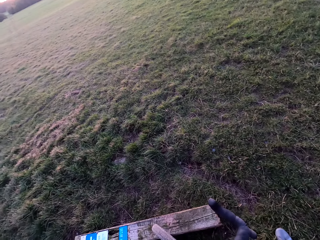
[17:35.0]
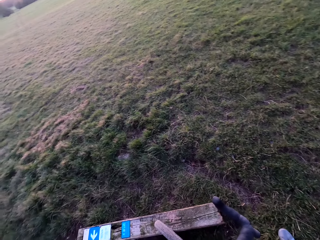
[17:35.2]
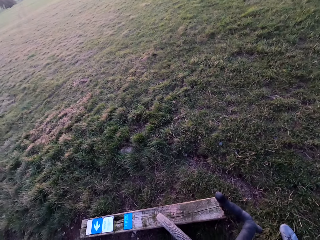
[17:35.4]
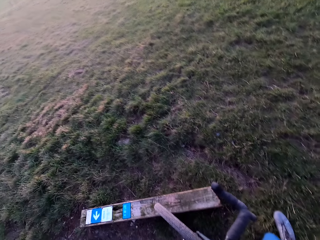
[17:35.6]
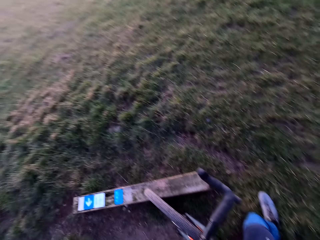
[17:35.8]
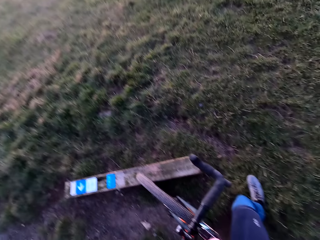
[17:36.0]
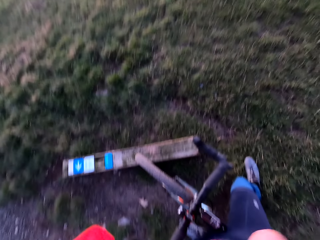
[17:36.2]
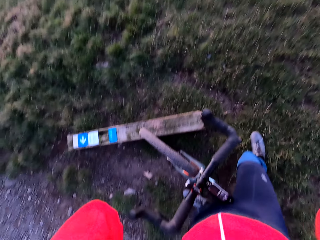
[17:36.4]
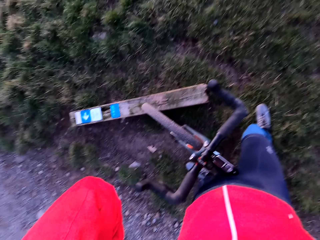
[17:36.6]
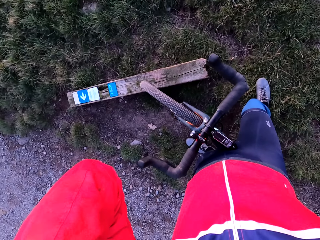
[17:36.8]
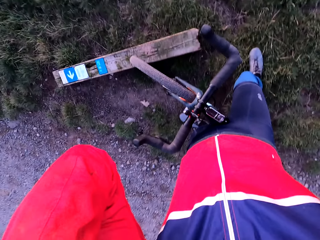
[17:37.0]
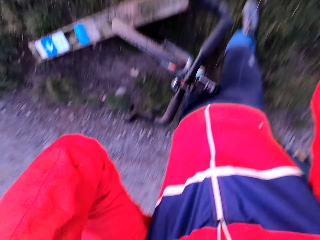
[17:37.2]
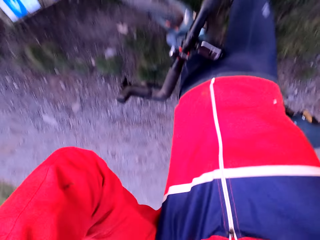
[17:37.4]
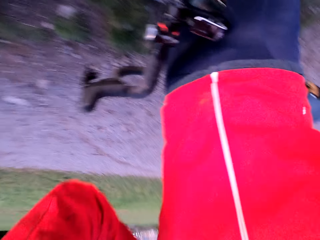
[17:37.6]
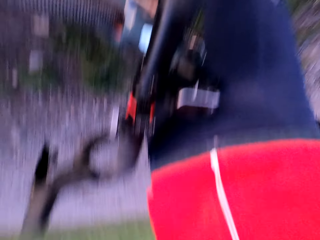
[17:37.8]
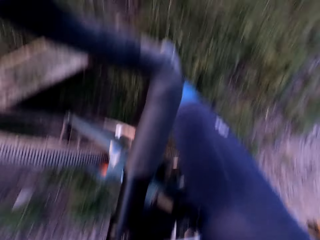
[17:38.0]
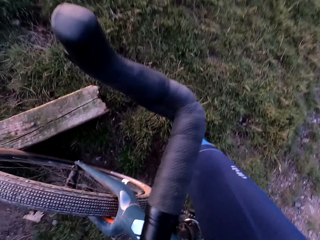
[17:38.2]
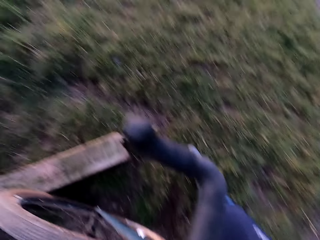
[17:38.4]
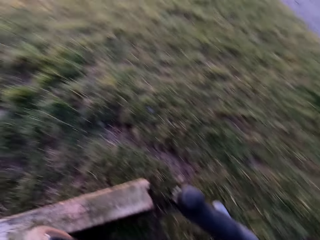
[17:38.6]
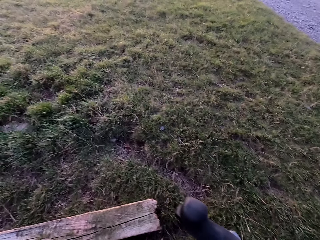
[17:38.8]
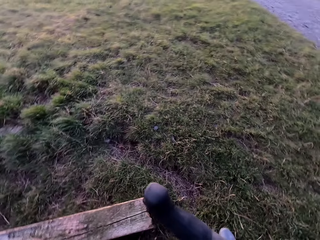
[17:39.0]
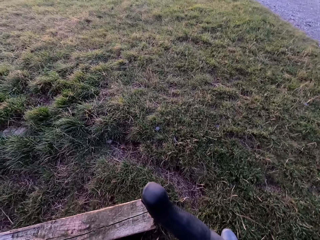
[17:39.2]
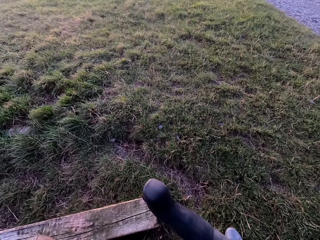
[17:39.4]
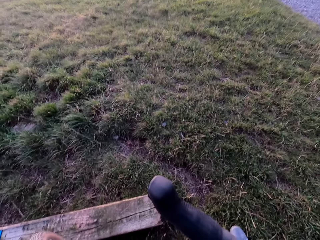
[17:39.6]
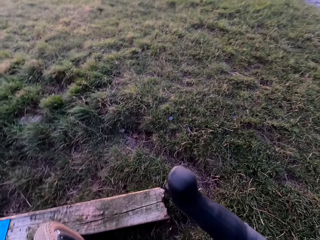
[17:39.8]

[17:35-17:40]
The camera wearer removes a camera from his head with his hands.
